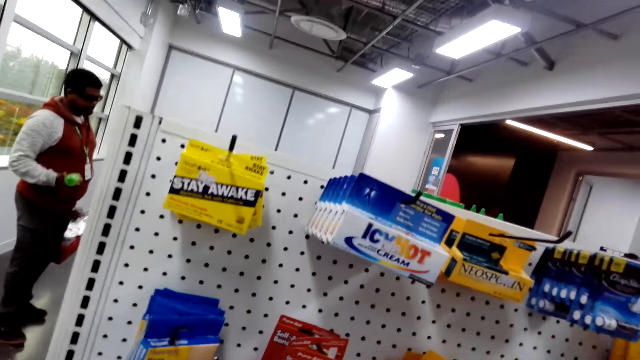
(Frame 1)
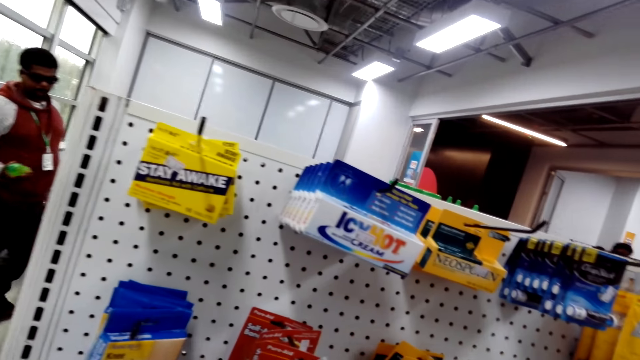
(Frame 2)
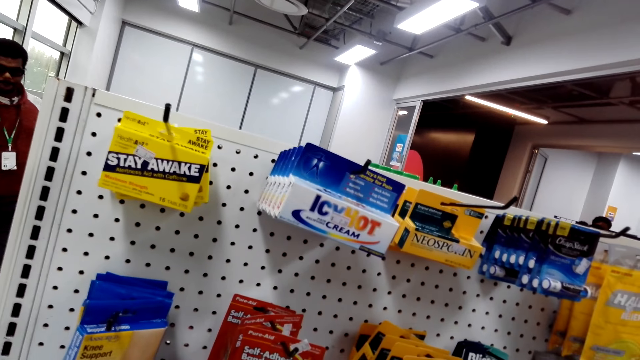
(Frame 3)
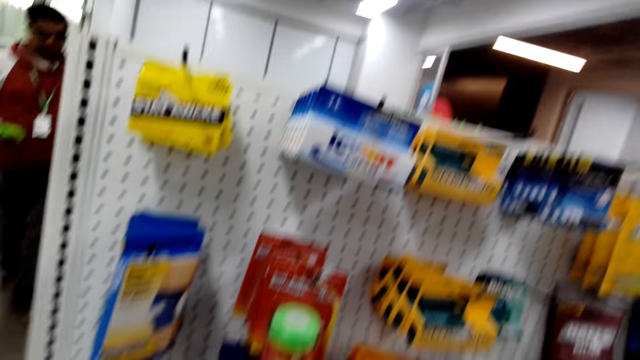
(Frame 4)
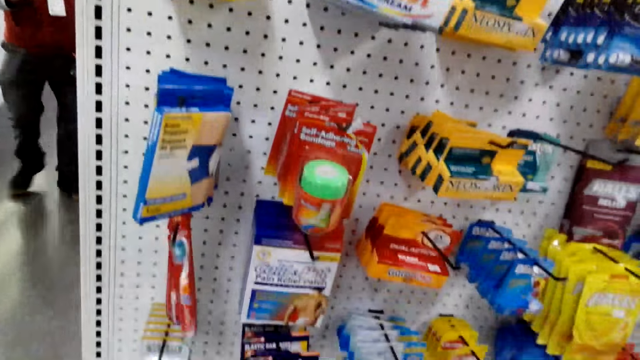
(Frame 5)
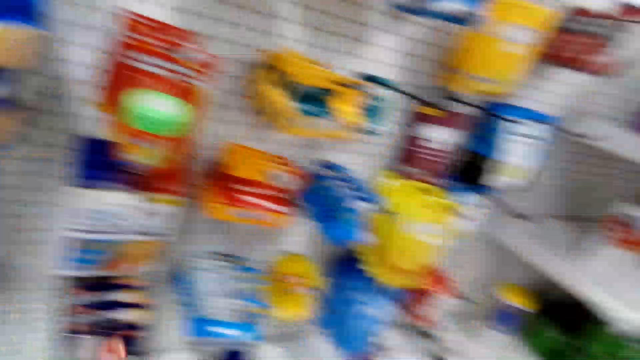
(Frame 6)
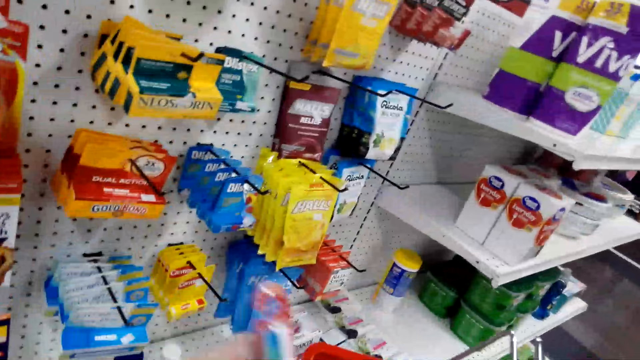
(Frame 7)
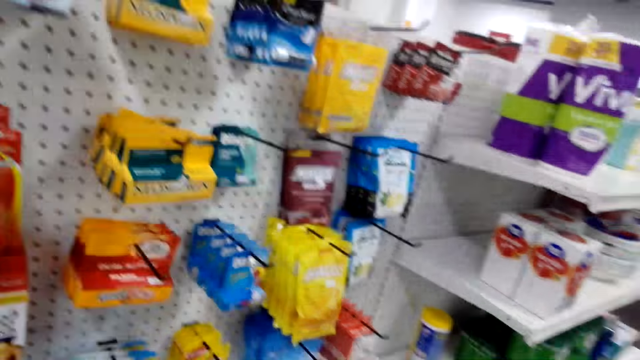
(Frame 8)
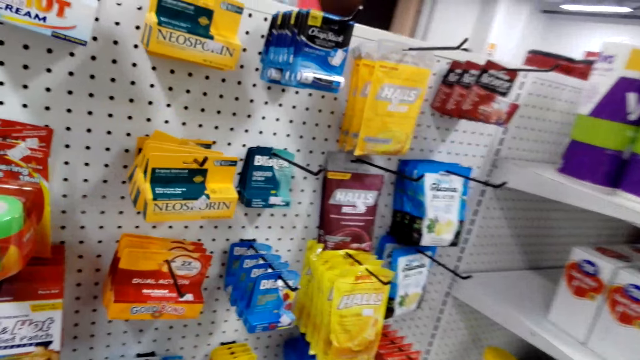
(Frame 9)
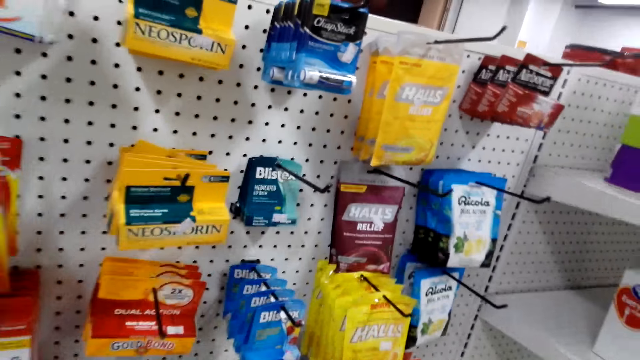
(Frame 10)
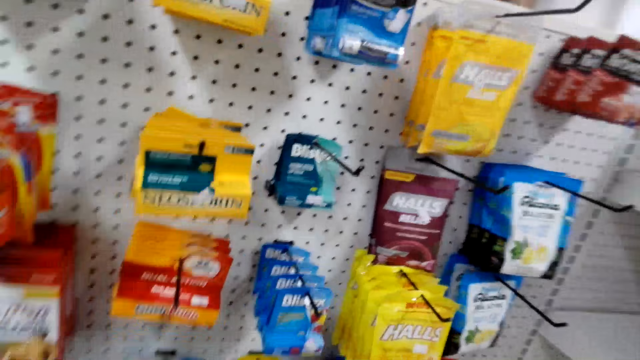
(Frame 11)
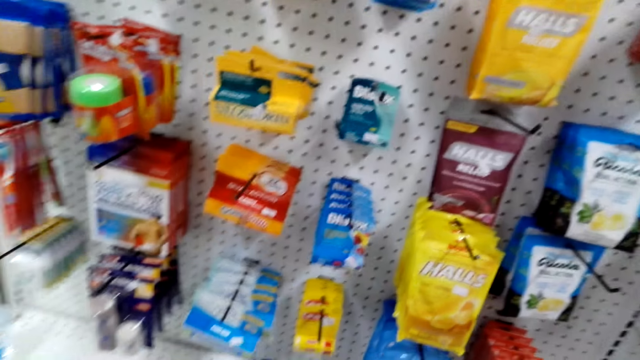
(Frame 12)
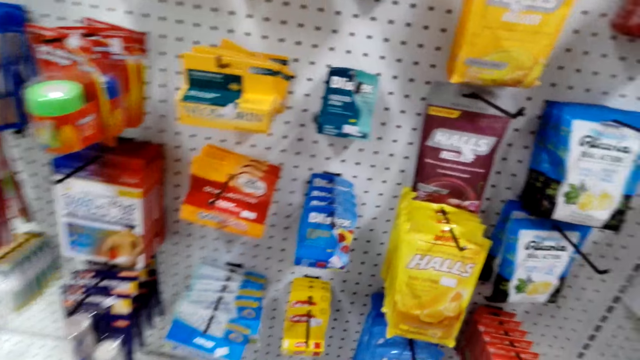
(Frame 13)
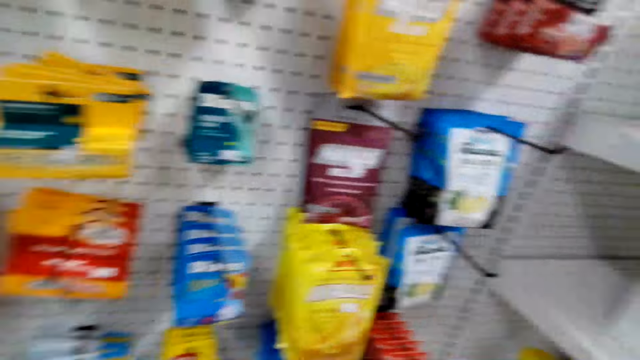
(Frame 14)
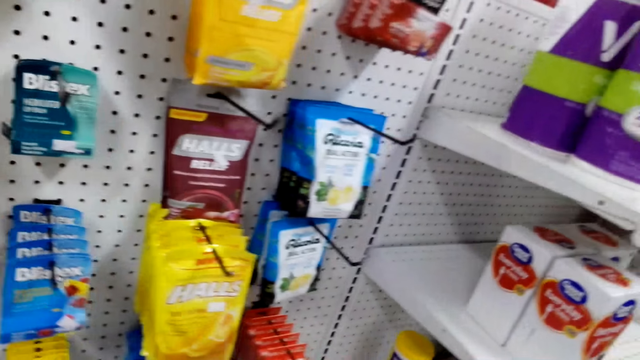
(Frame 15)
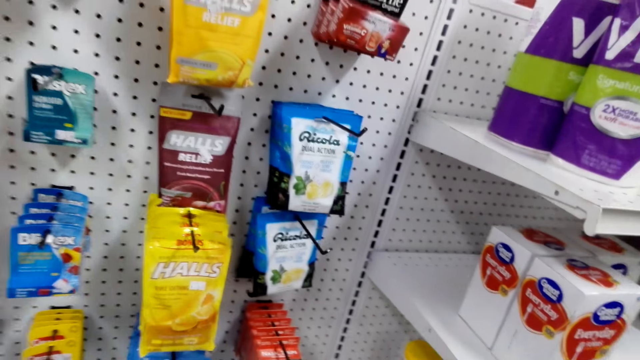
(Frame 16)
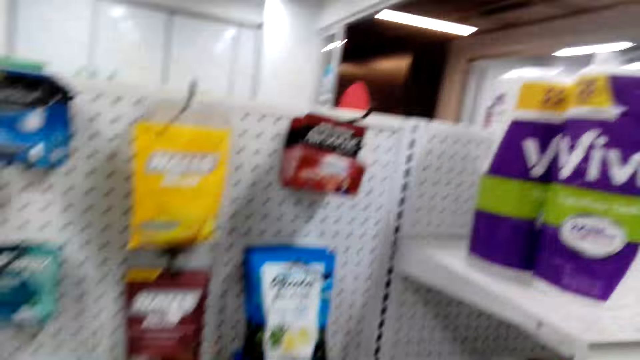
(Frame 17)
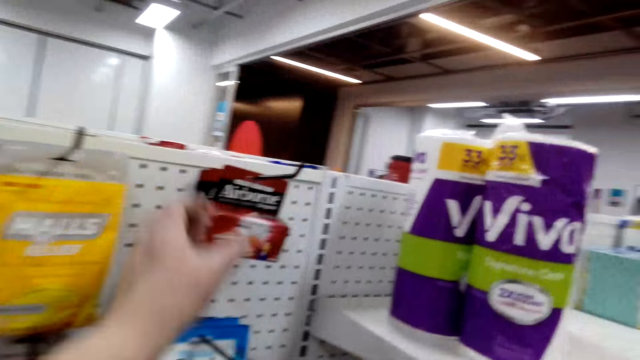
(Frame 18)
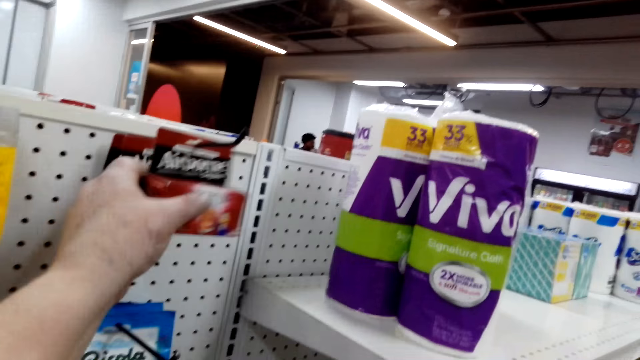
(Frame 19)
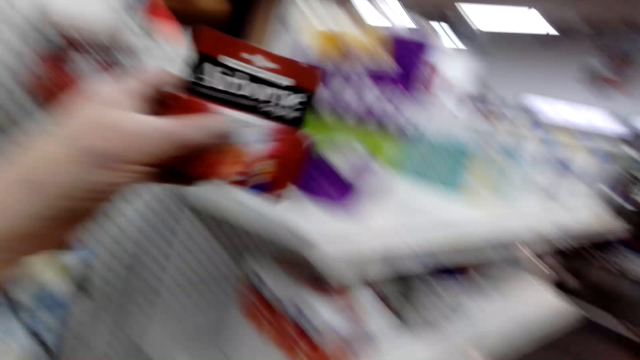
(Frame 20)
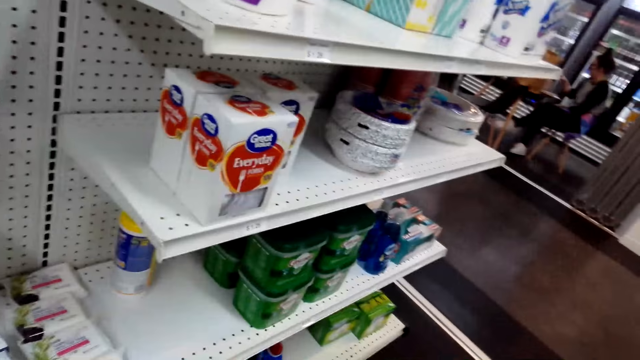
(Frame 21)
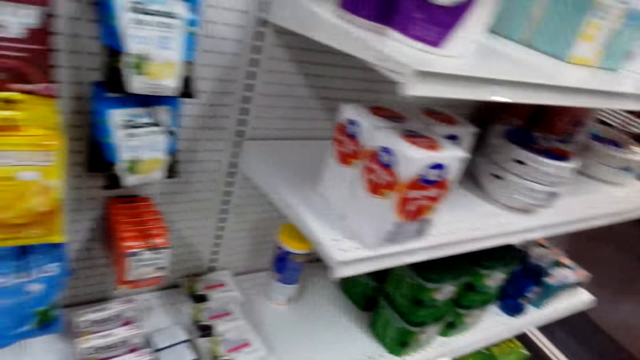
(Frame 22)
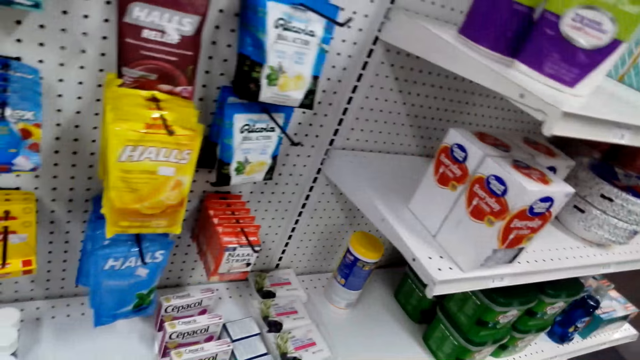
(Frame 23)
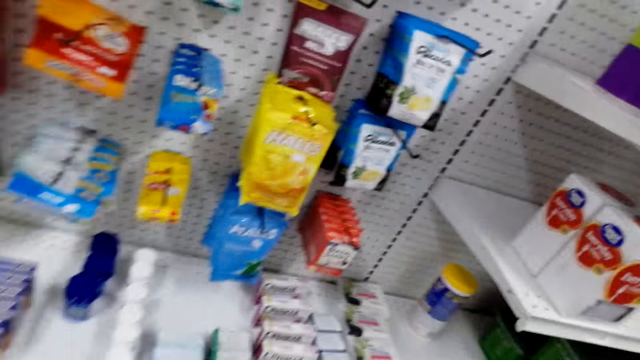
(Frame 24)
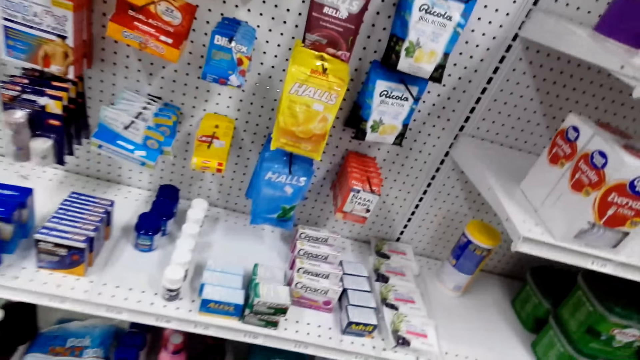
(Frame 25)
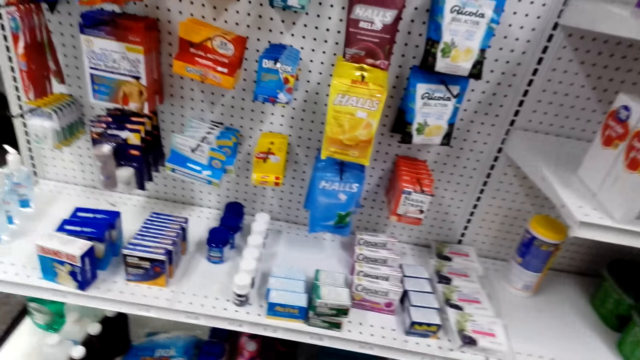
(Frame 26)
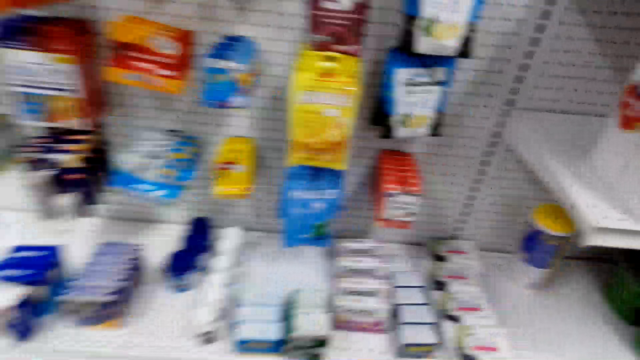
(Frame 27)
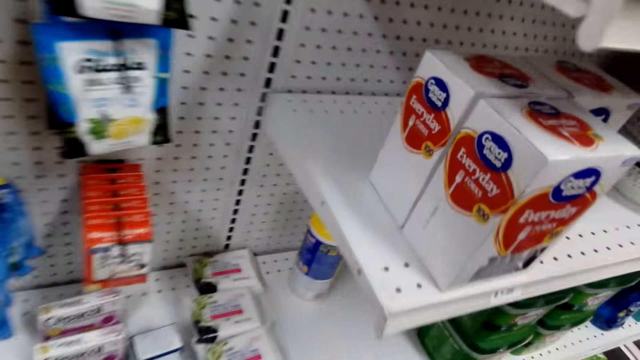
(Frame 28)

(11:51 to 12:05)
A man stands. The man shakes the soda. The camera wearer looks around. They pick up the airborne. They look around.

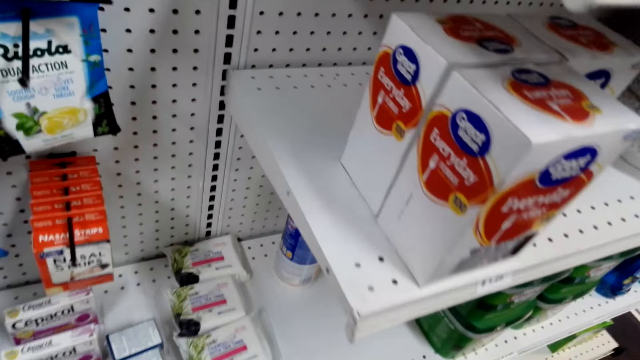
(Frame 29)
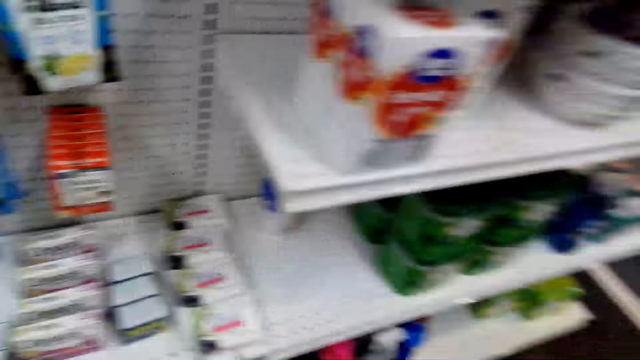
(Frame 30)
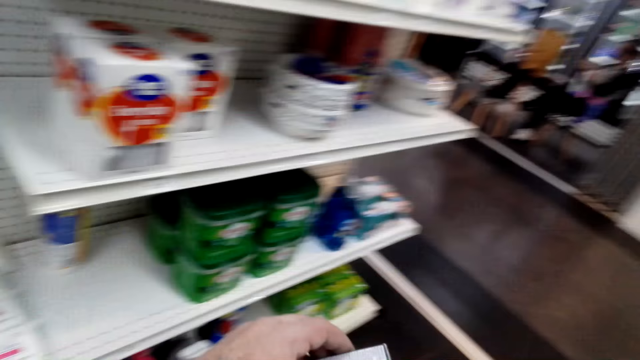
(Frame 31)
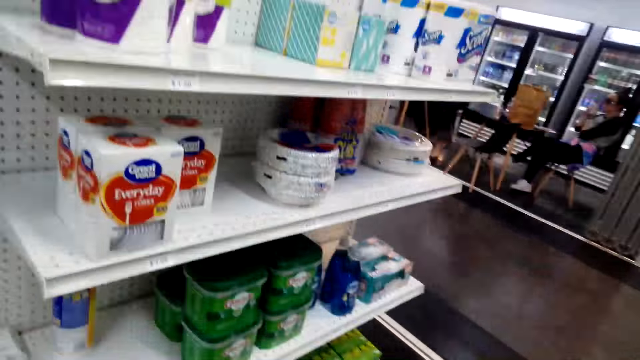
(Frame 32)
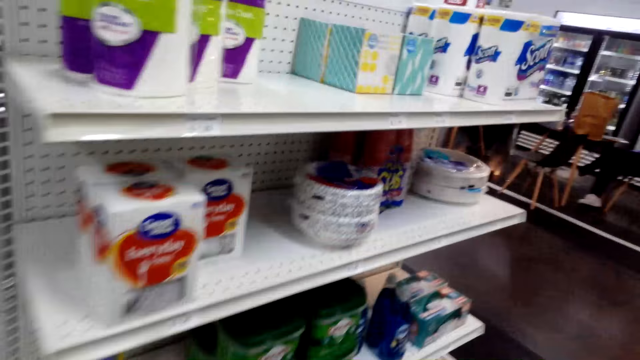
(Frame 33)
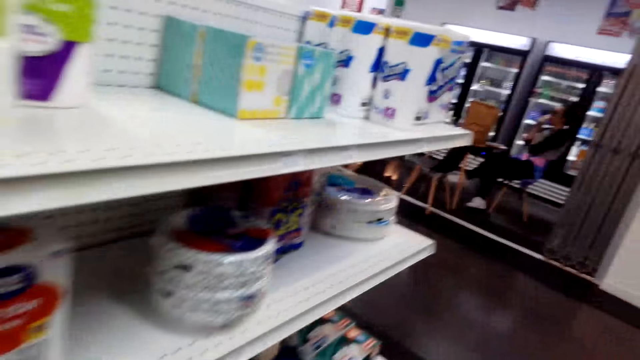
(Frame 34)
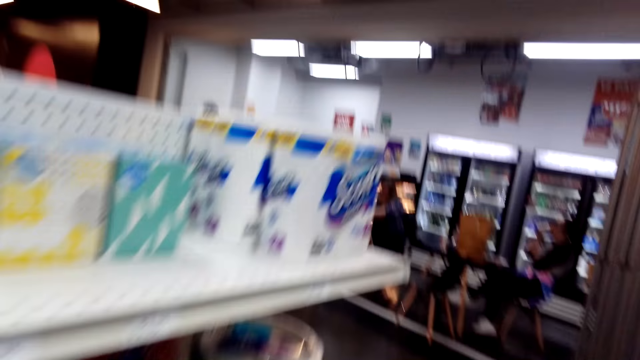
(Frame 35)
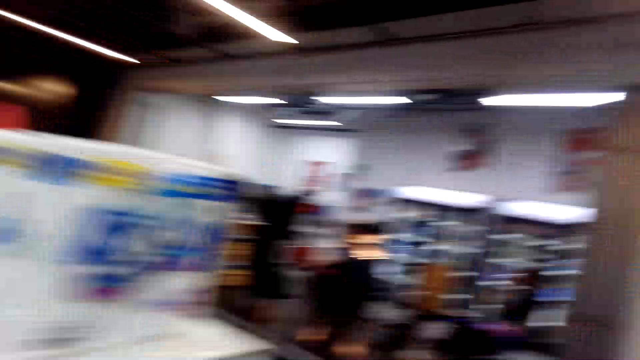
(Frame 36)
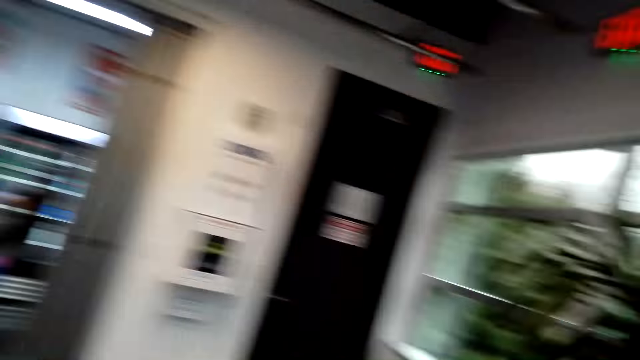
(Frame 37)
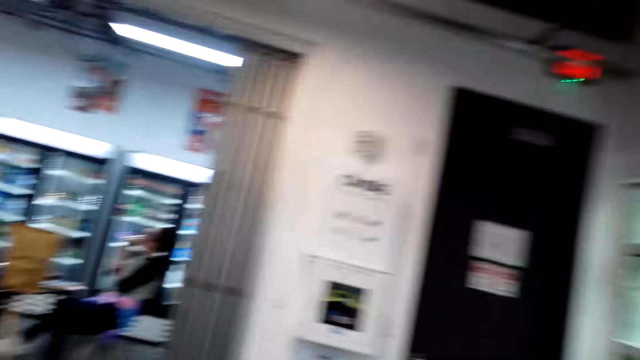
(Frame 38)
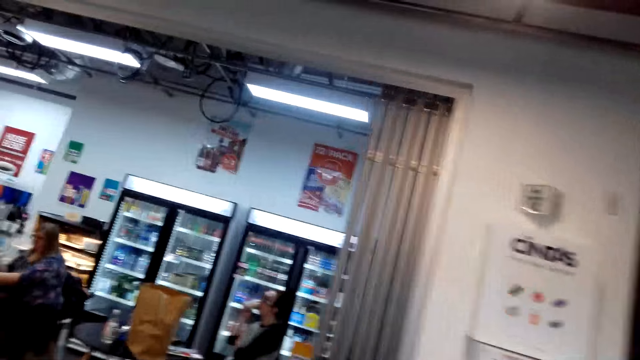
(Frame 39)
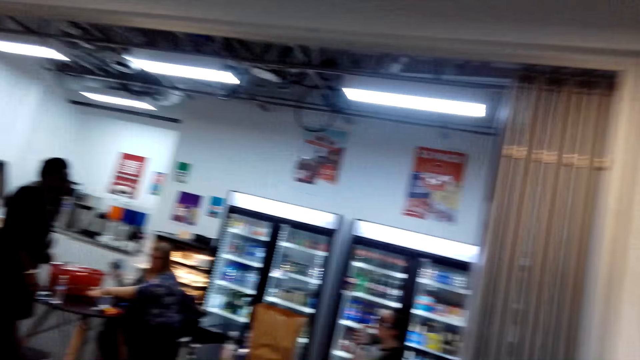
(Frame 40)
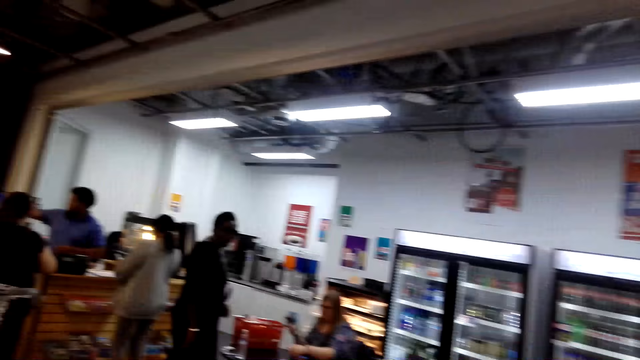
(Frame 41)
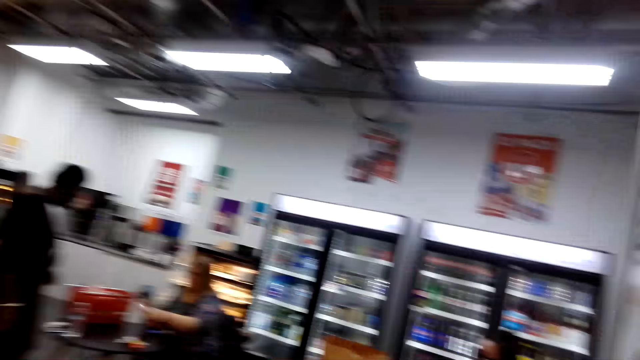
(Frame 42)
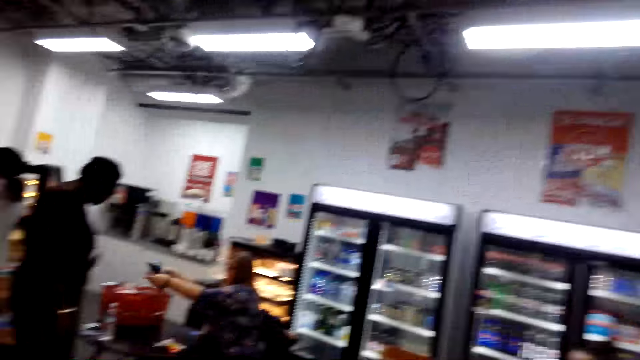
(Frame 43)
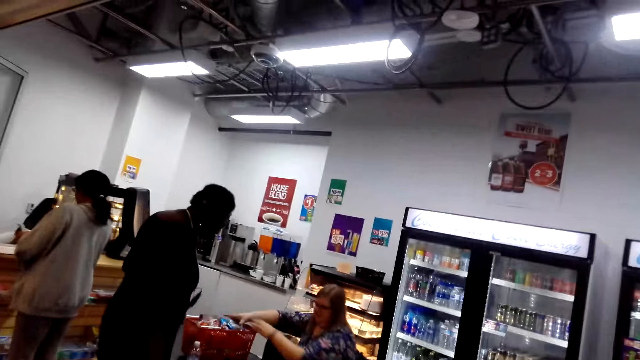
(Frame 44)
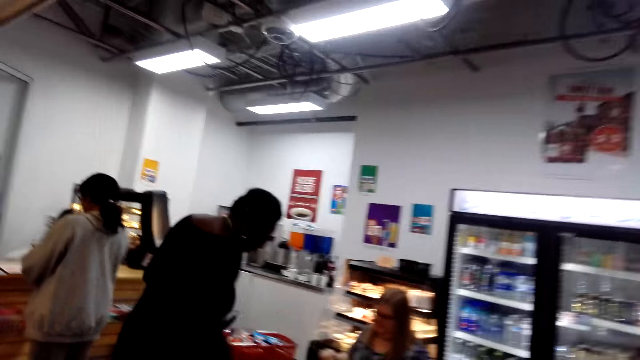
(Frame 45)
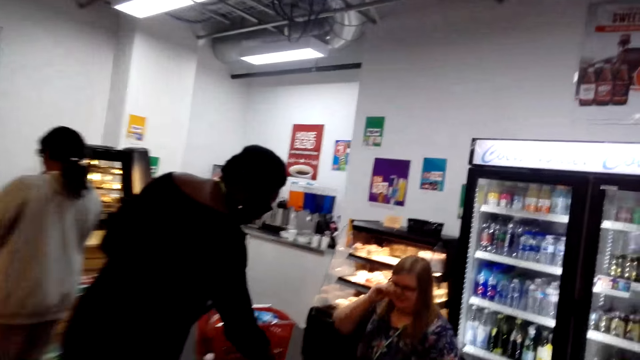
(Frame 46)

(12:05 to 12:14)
The camera wearer walks around. A woman talks. Another woman drops the goods.
